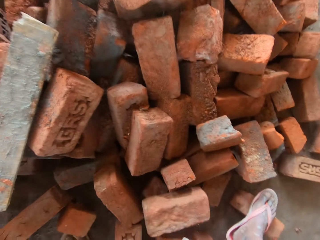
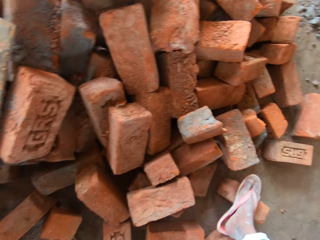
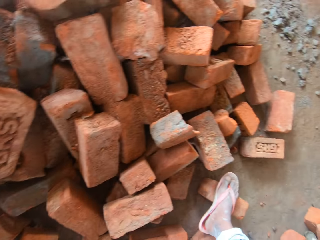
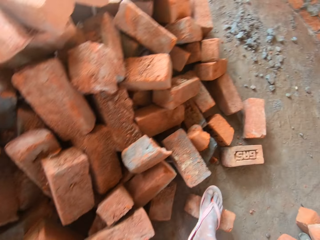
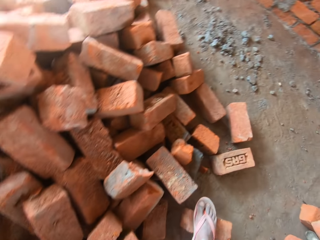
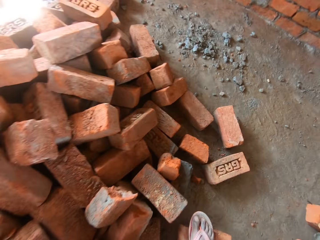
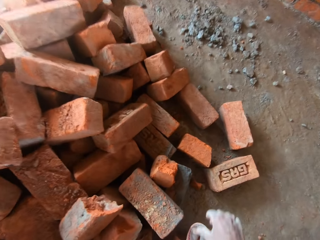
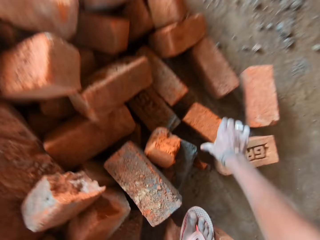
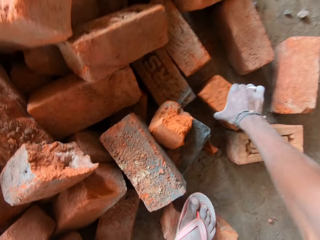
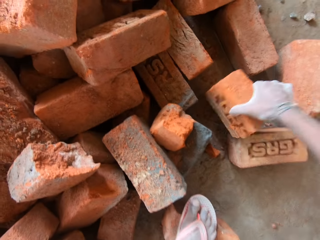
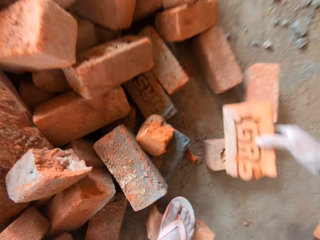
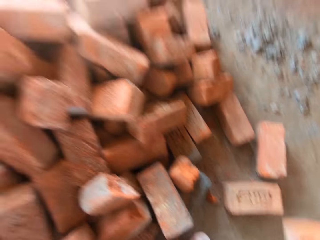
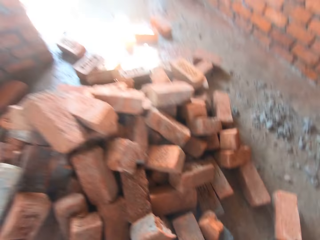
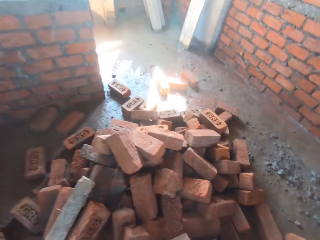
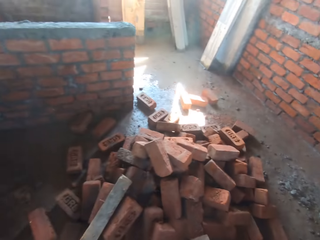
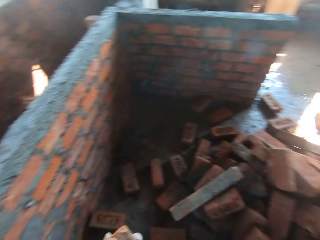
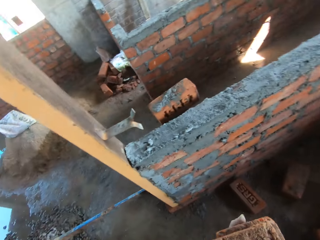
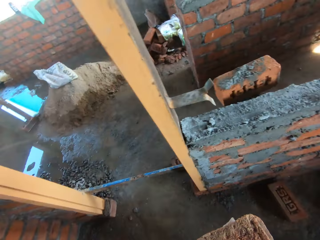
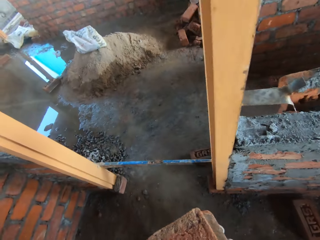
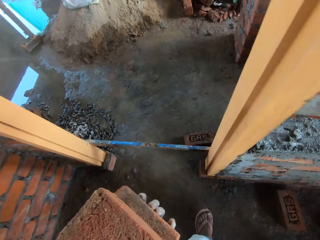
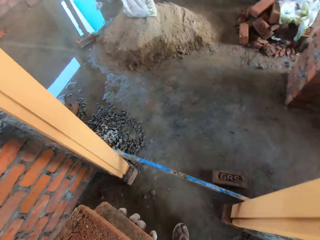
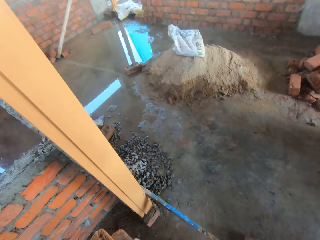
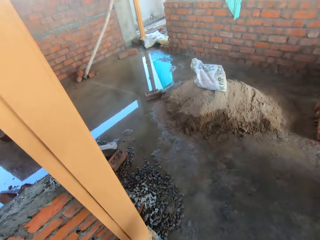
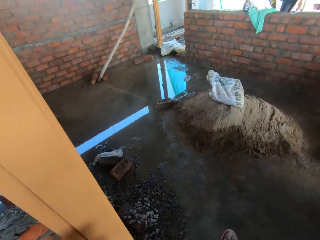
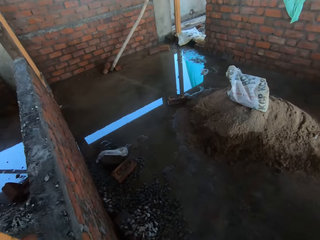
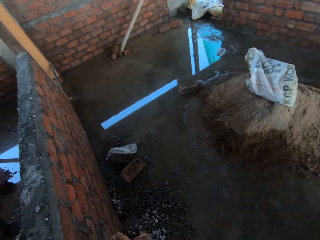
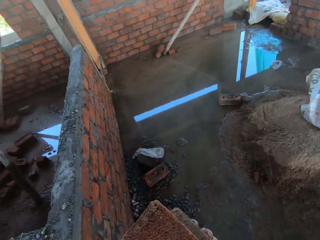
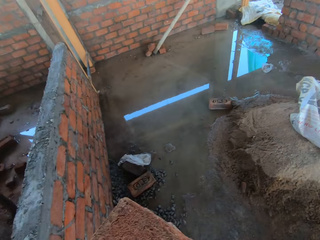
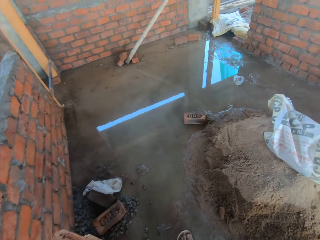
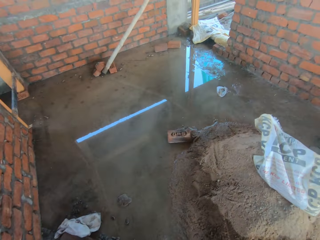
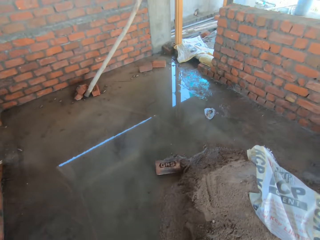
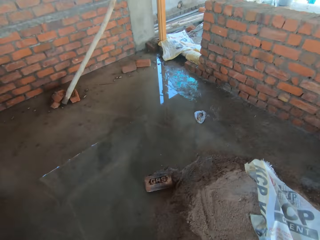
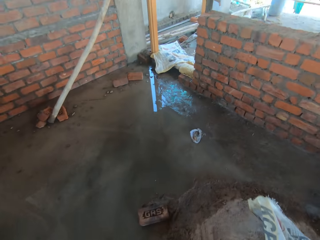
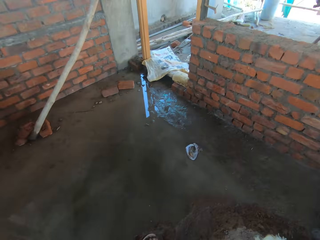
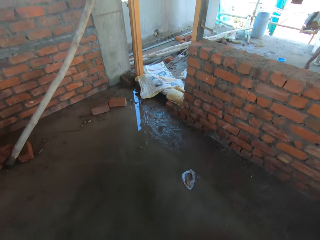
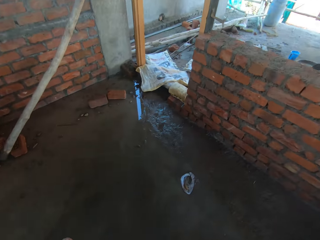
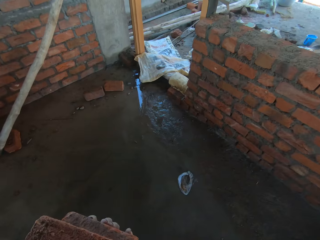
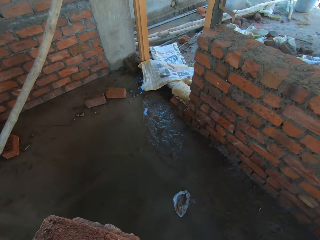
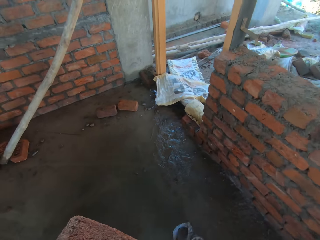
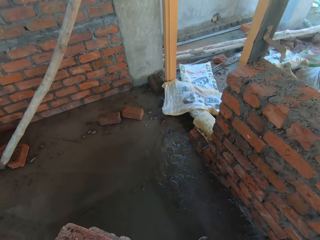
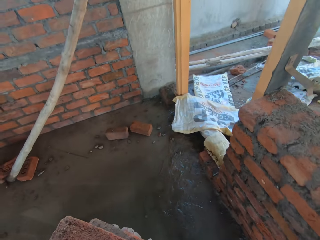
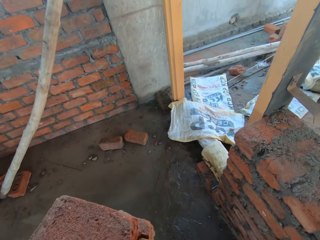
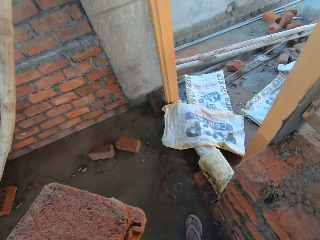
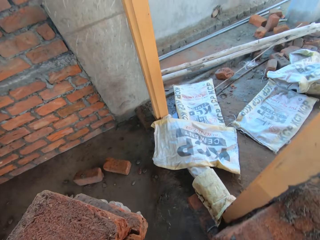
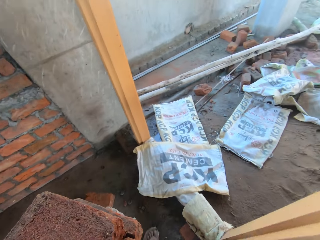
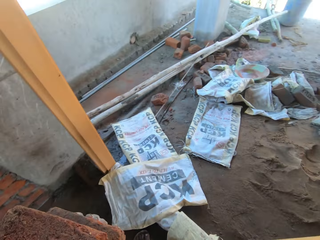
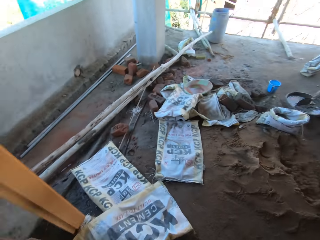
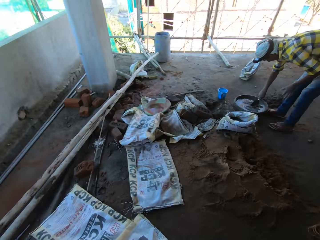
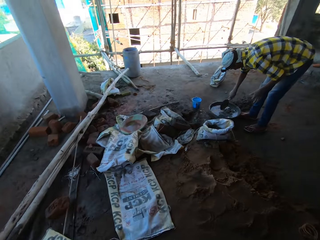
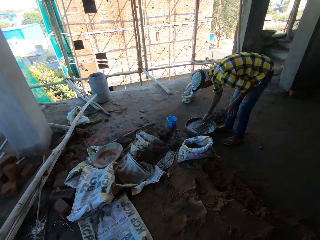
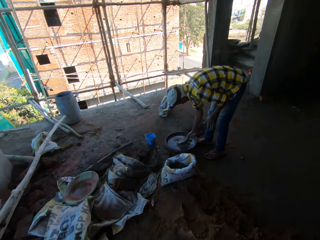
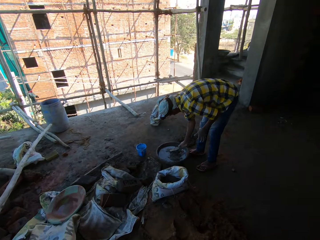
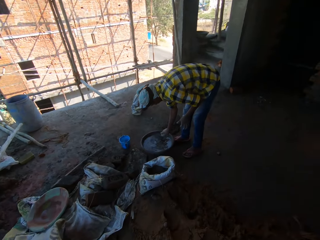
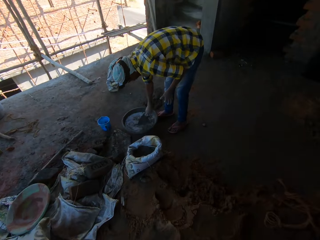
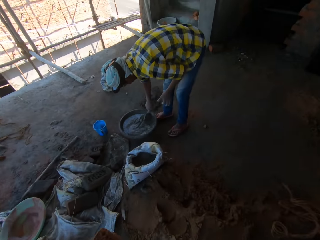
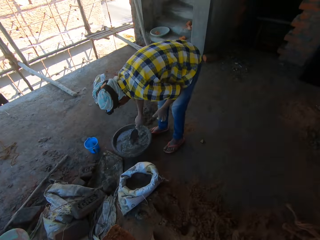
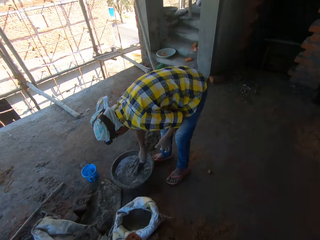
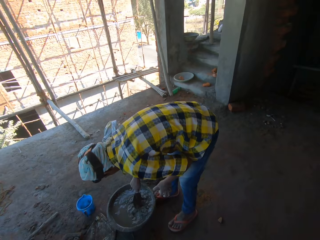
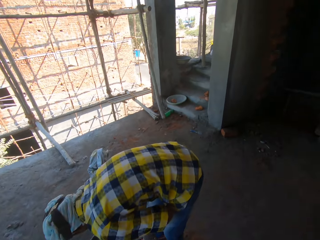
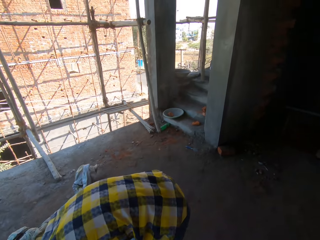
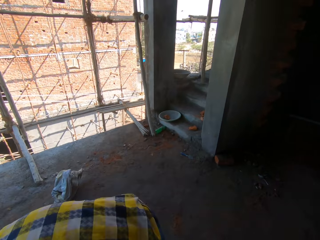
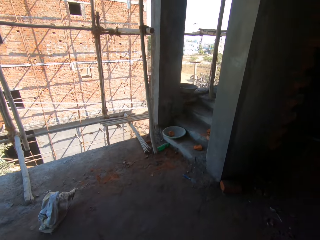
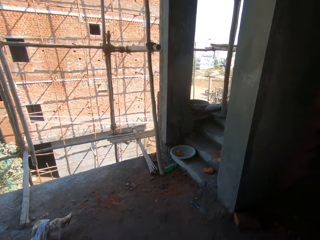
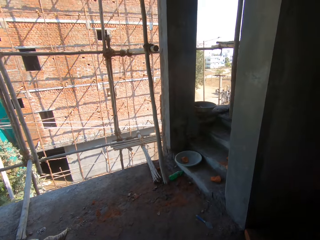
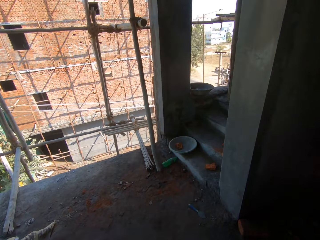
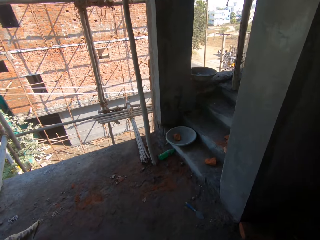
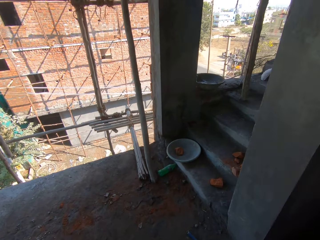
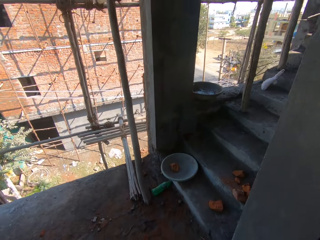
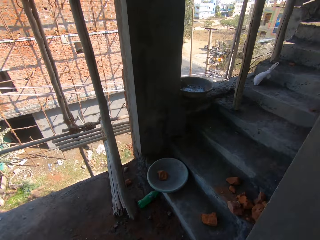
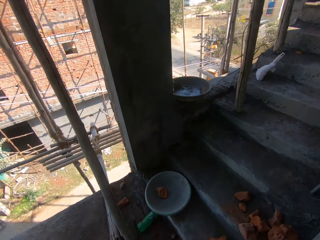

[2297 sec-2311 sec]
The camera wearer walks in the building with the bricks in his hands. A man mixes the cement in the bowl on the floor with a trowel in his right hand.

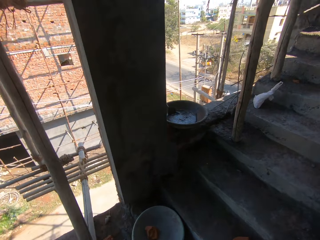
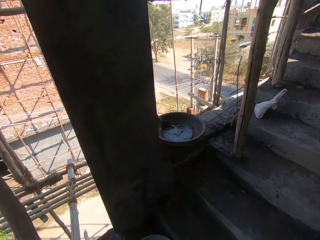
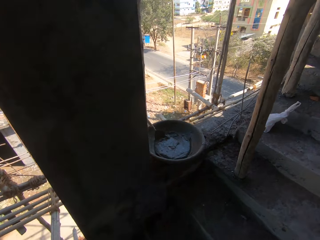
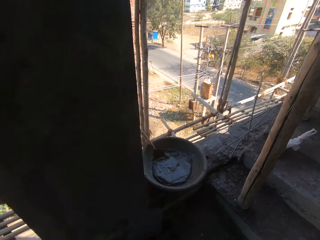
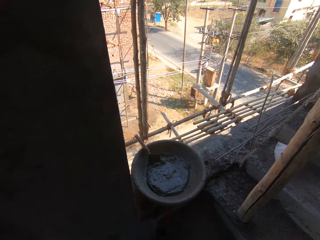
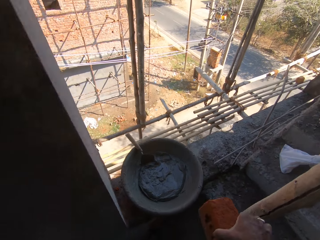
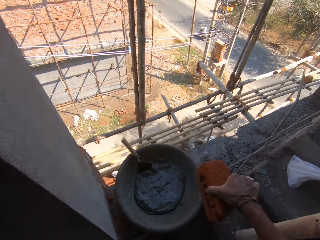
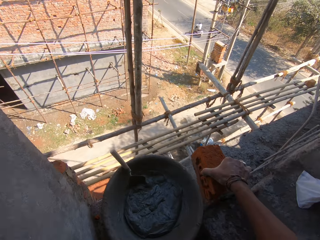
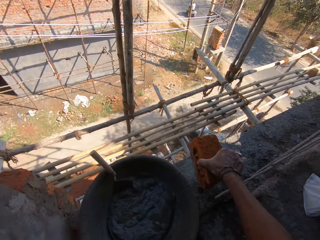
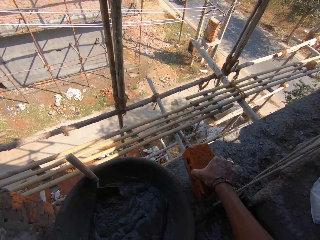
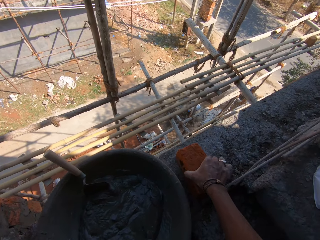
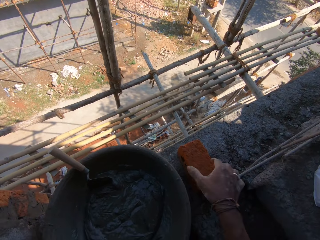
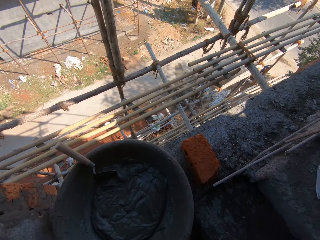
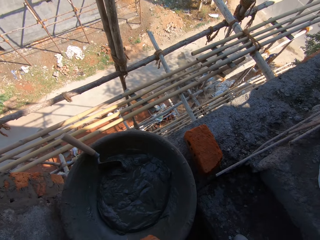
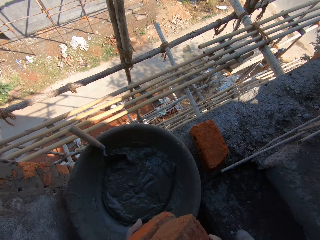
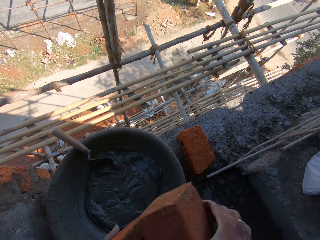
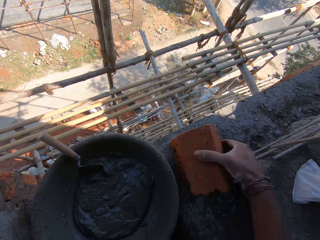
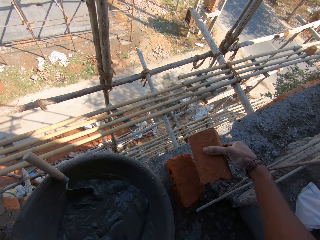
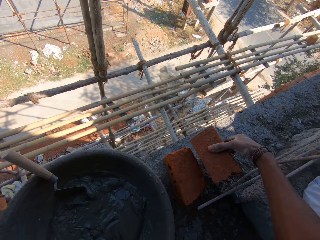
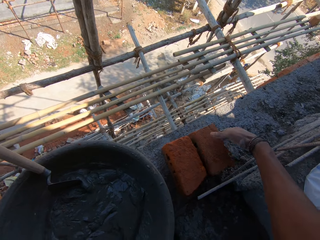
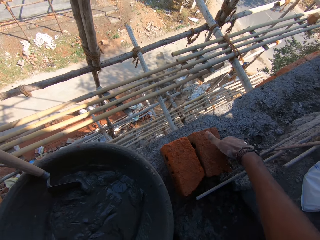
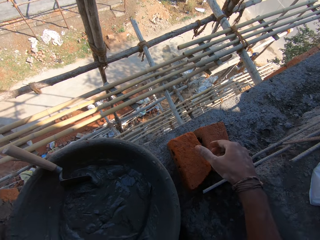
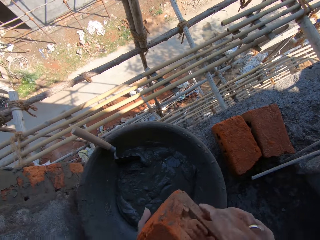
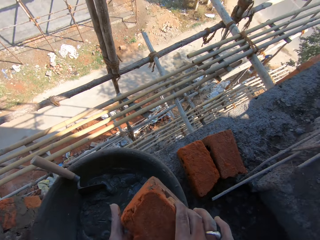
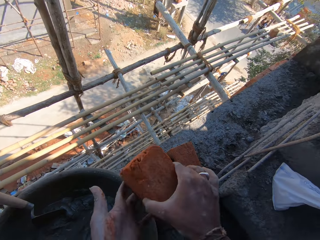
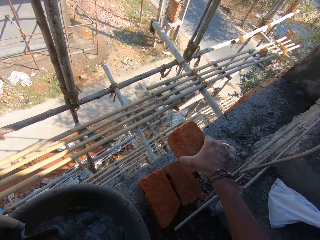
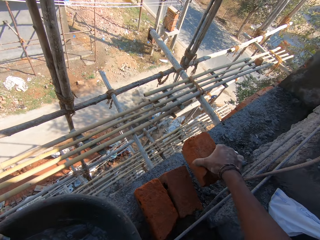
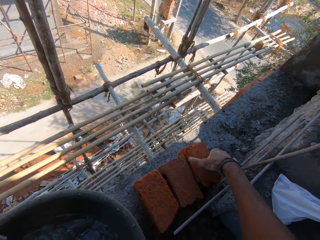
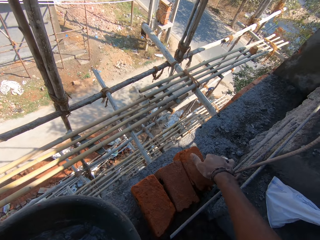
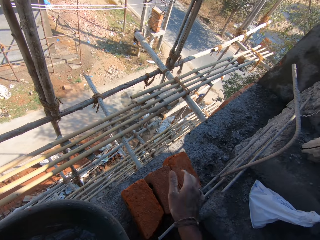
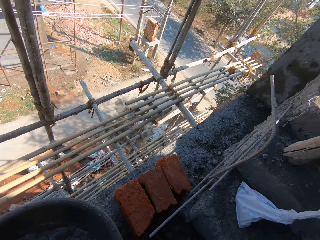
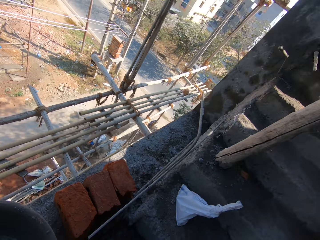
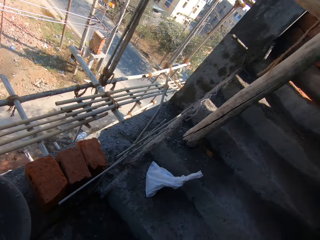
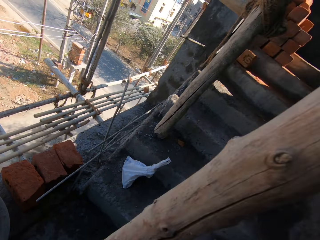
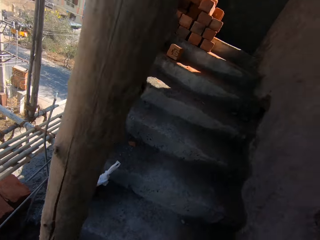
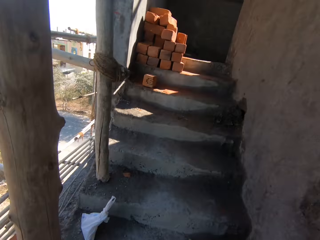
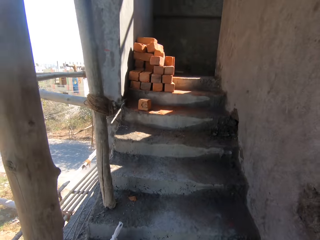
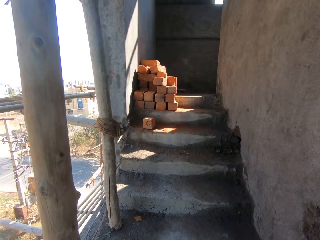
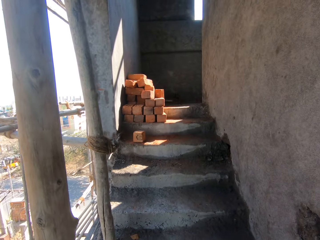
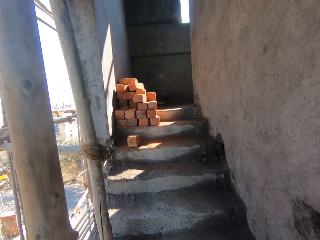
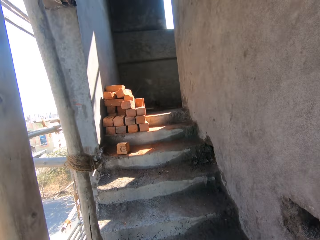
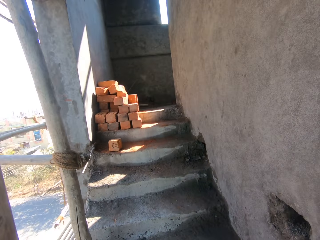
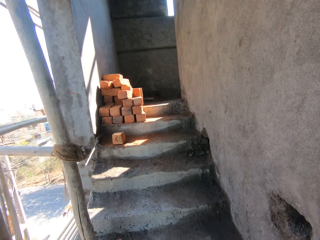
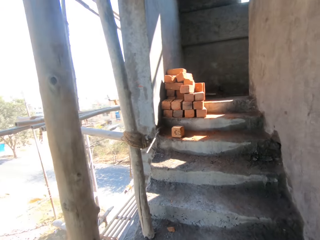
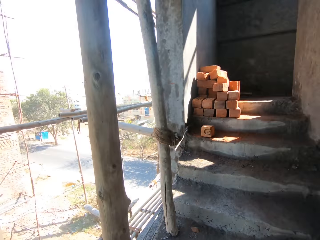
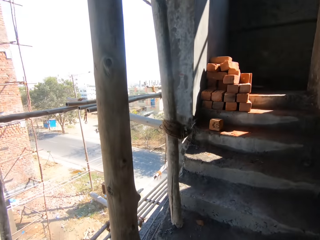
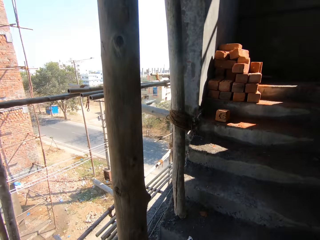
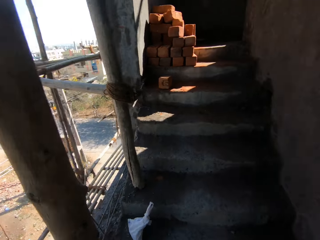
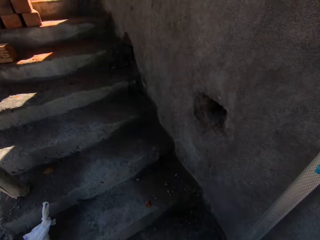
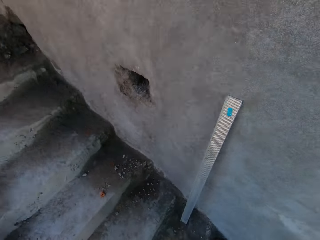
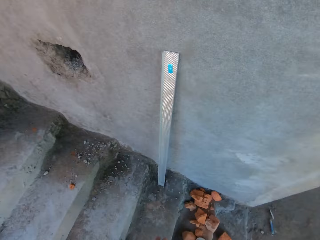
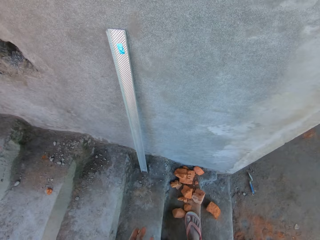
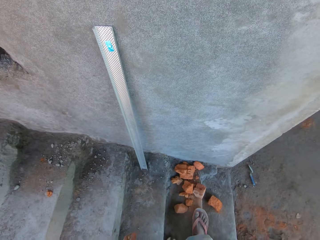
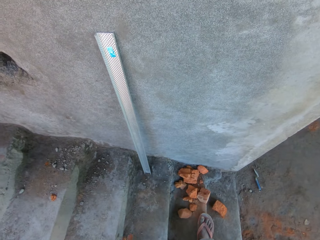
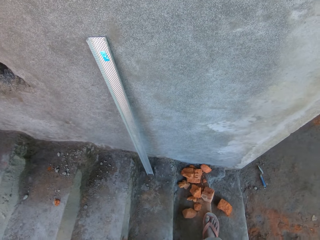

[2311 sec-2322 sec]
The camera wearer arranges the bricks in his hands on the wall with his right hand. He turns around.
